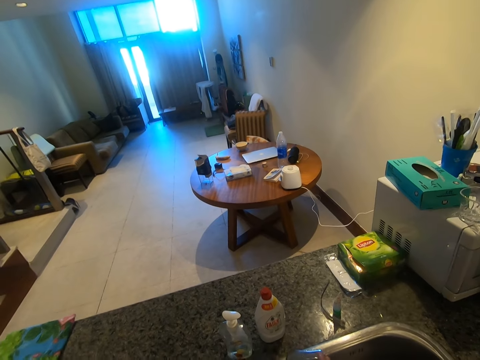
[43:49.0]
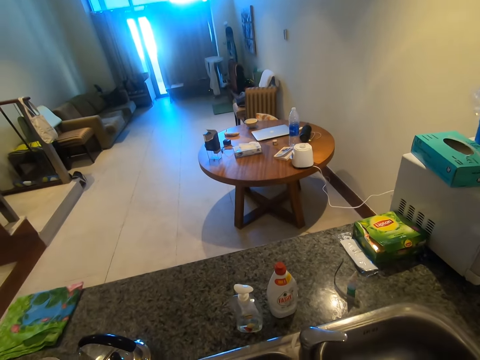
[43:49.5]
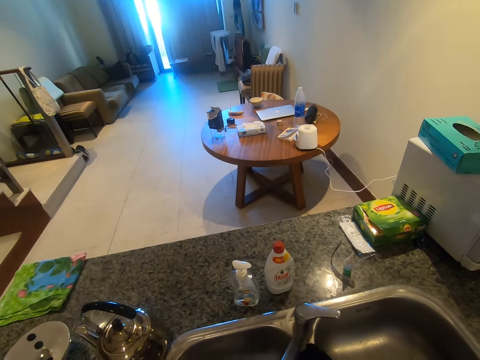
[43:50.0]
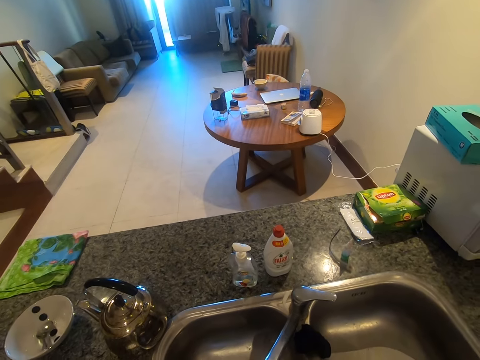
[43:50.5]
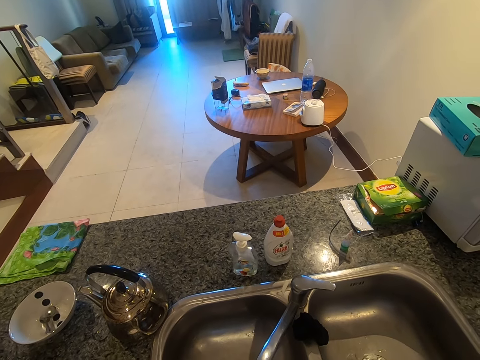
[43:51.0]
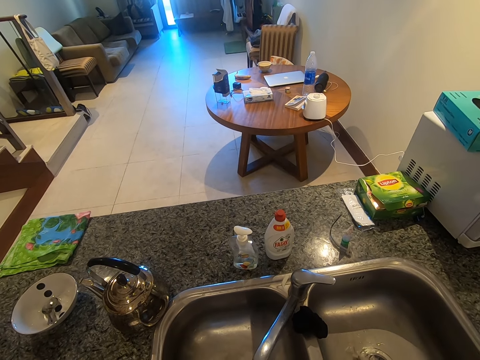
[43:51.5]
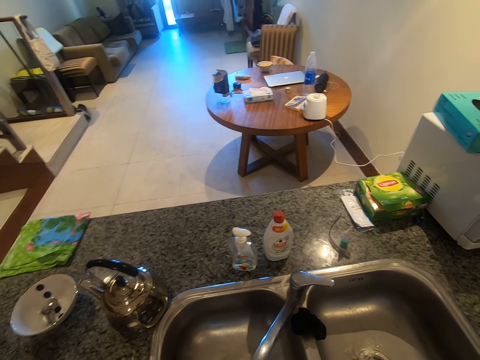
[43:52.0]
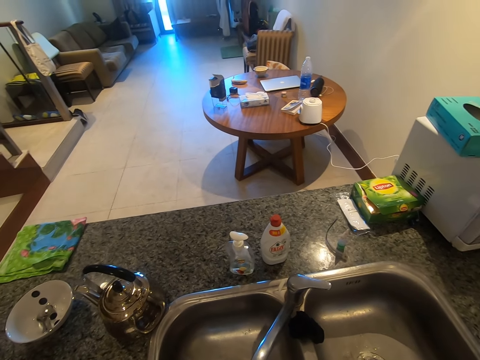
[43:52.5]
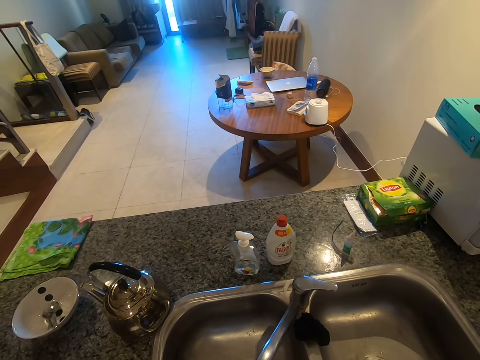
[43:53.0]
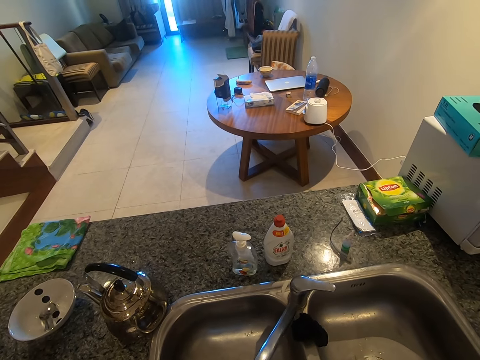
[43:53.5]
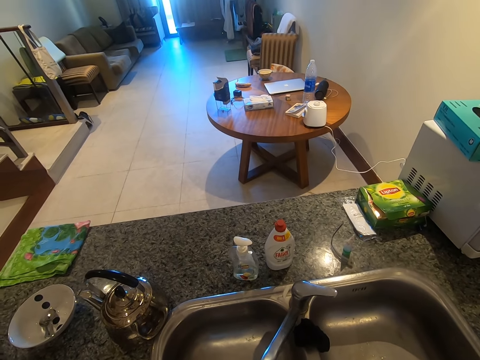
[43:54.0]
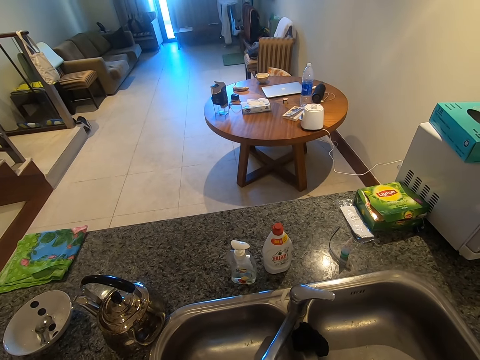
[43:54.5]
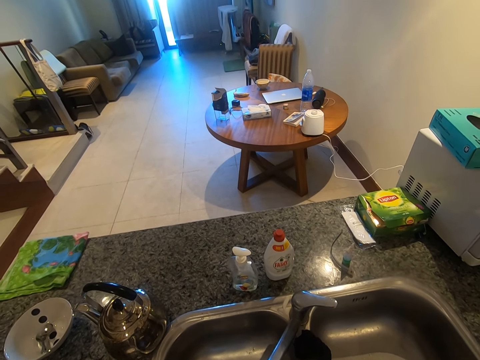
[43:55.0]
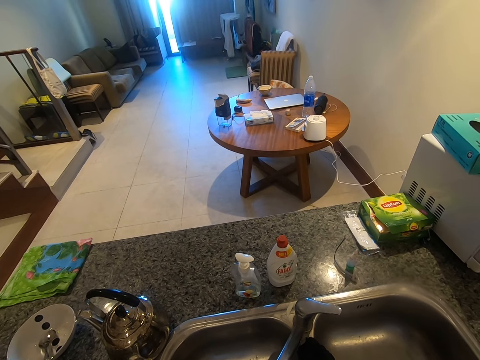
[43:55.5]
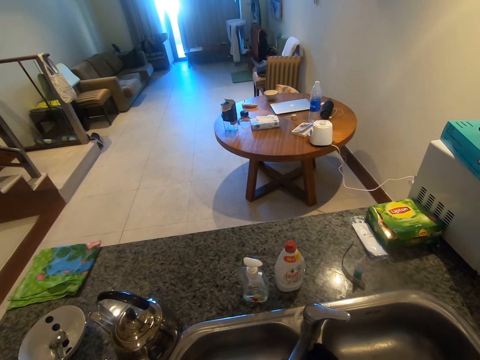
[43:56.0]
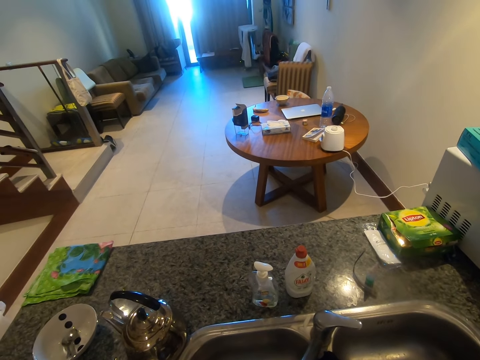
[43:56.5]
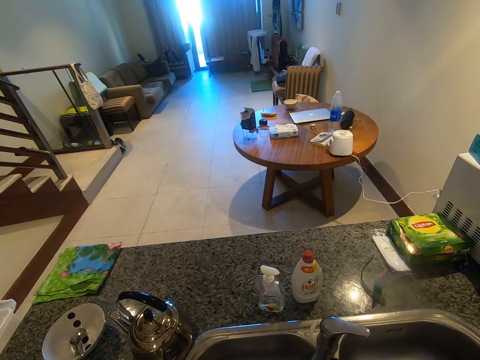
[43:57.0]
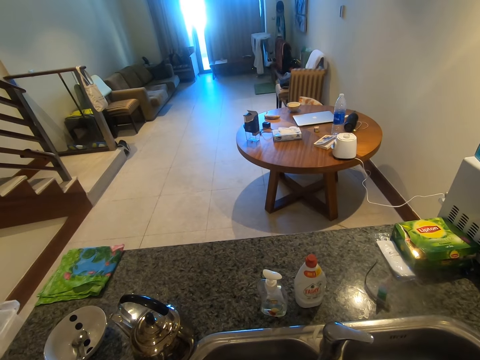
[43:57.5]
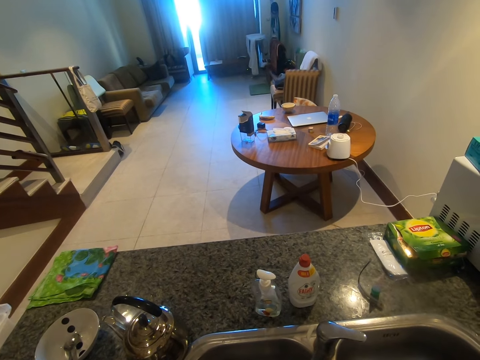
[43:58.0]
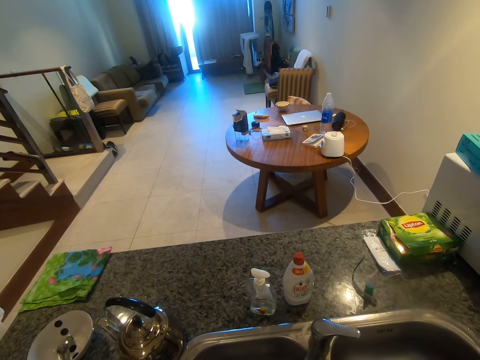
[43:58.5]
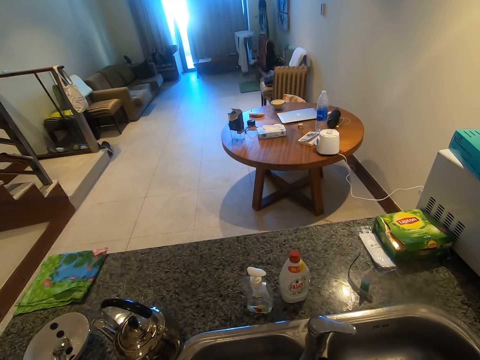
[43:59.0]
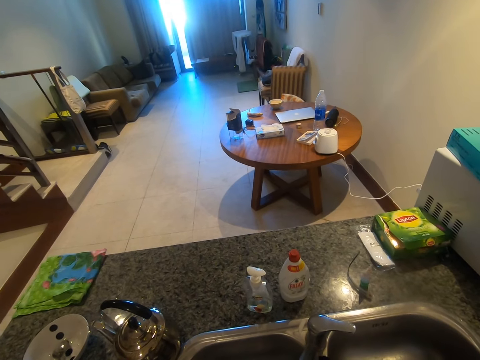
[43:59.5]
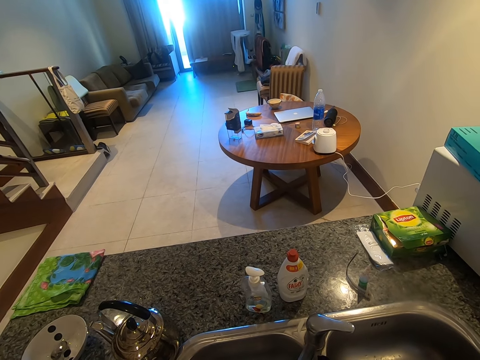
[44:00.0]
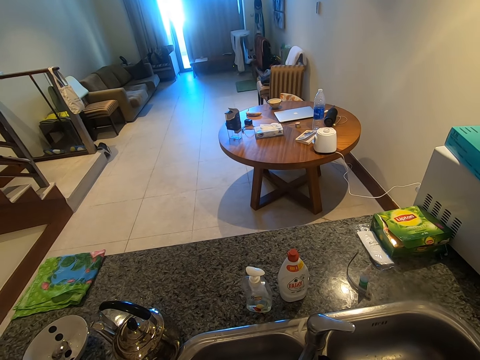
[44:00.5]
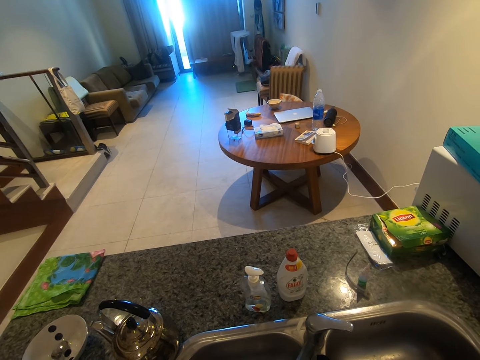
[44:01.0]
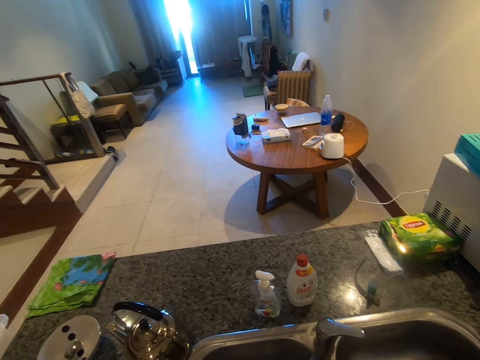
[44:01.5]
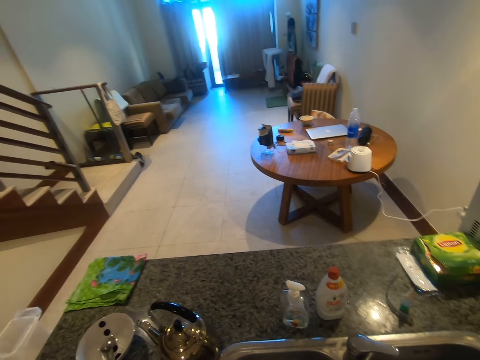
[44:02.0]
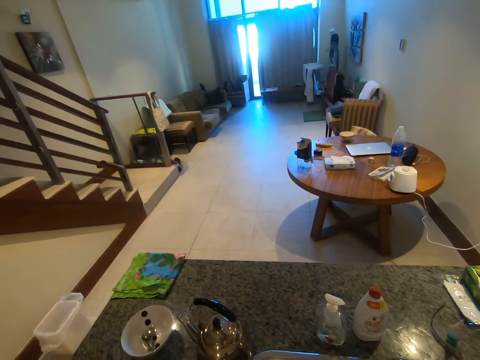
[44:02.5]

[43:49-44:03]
The camera wearer closes the tap.

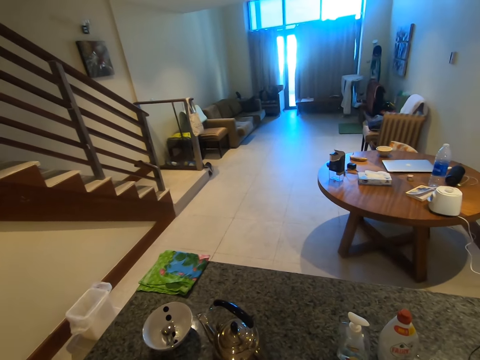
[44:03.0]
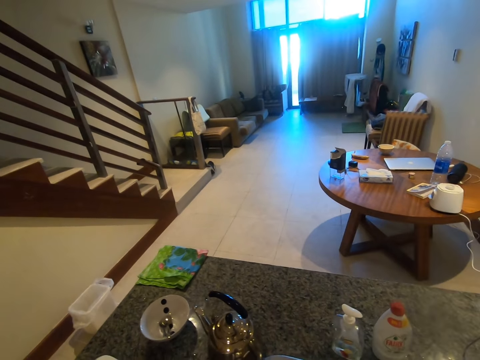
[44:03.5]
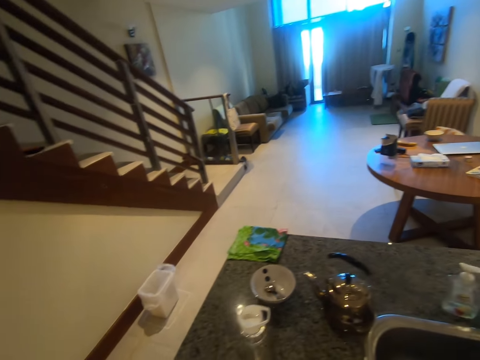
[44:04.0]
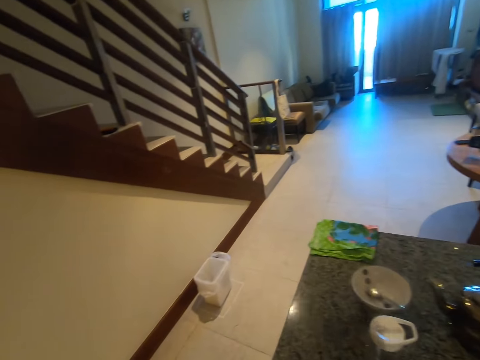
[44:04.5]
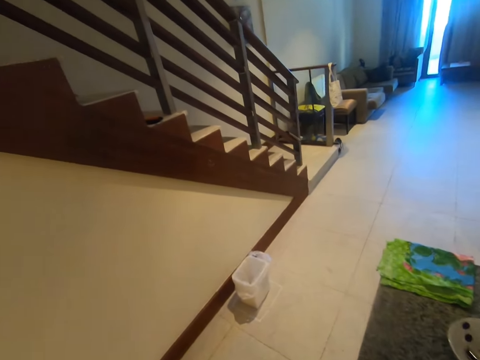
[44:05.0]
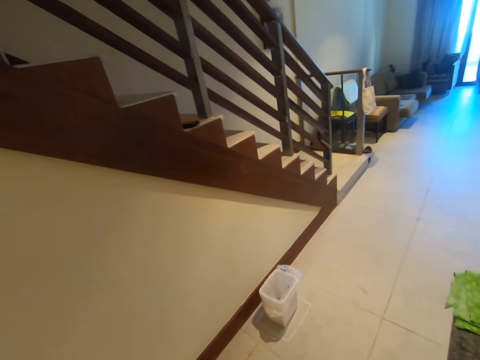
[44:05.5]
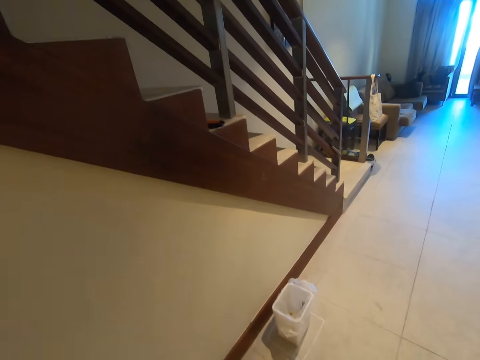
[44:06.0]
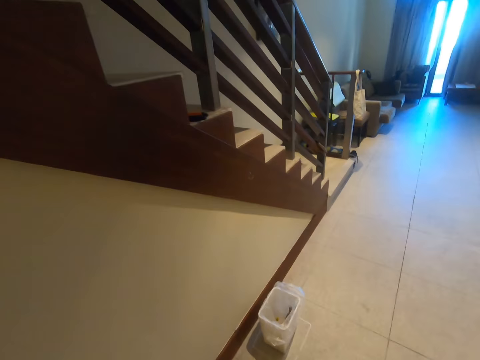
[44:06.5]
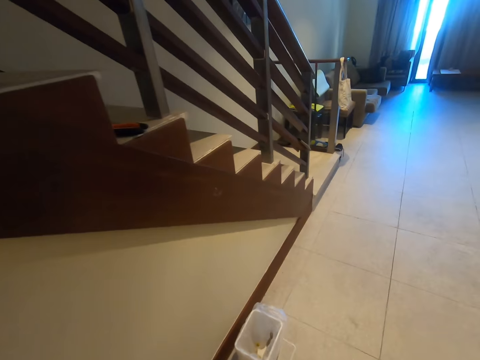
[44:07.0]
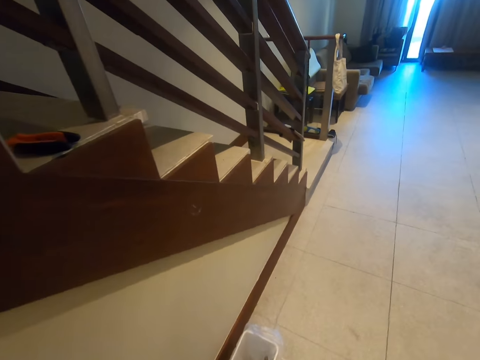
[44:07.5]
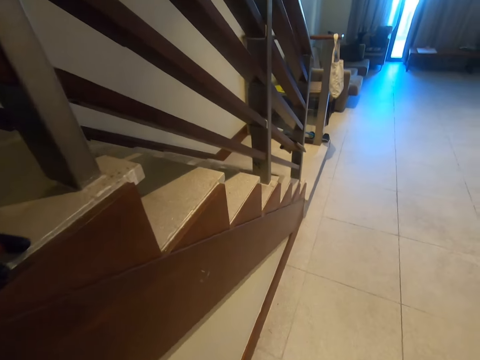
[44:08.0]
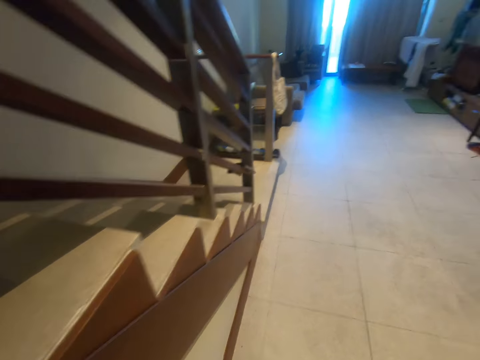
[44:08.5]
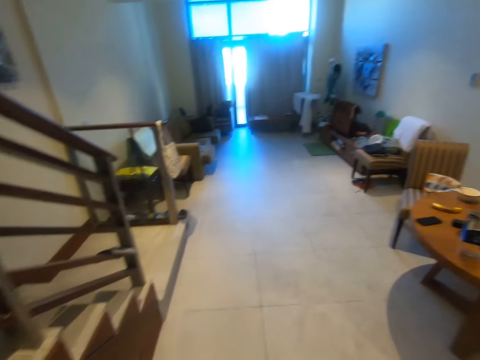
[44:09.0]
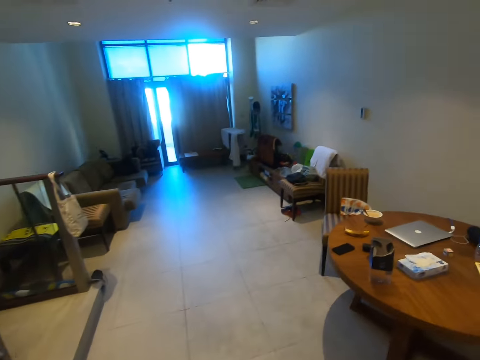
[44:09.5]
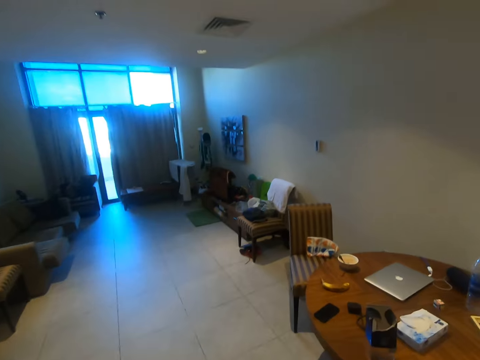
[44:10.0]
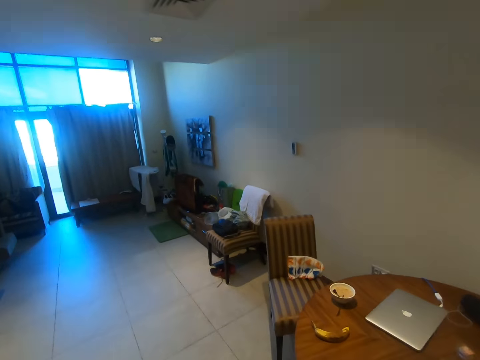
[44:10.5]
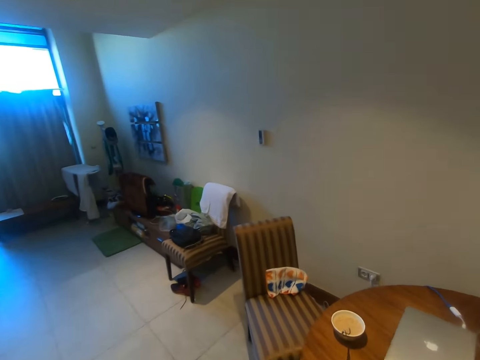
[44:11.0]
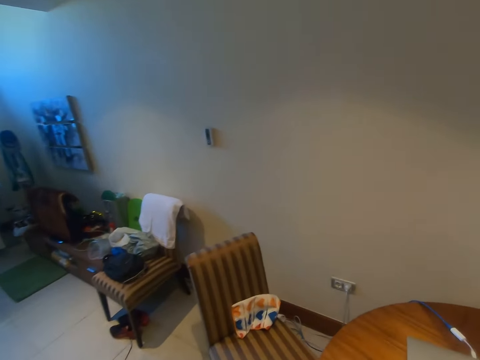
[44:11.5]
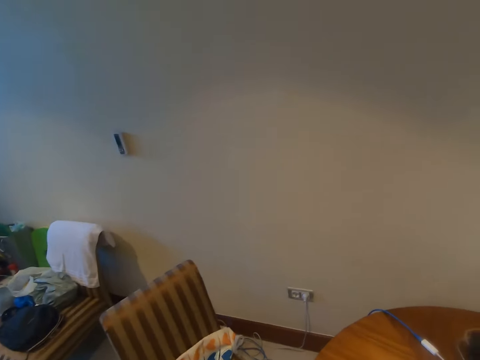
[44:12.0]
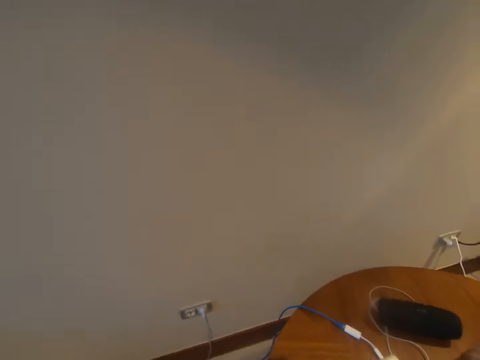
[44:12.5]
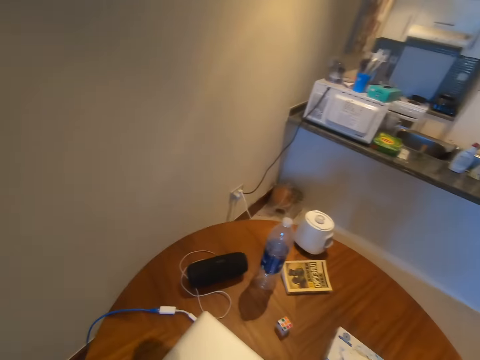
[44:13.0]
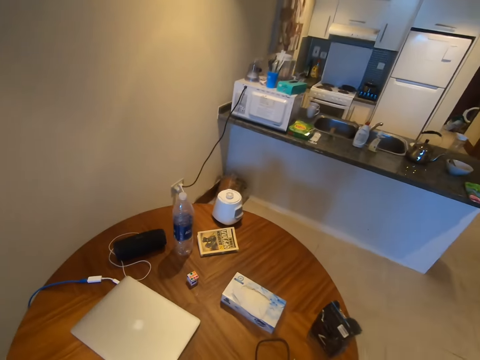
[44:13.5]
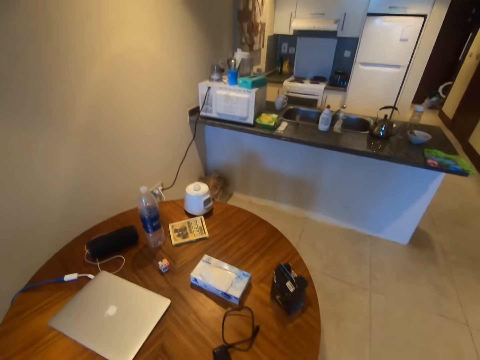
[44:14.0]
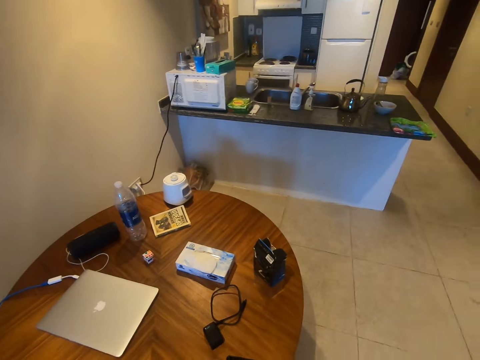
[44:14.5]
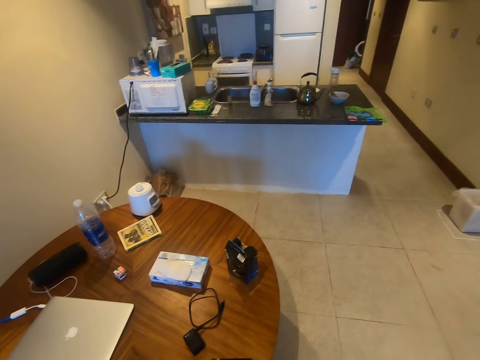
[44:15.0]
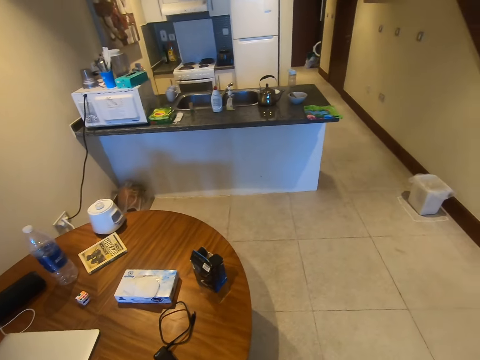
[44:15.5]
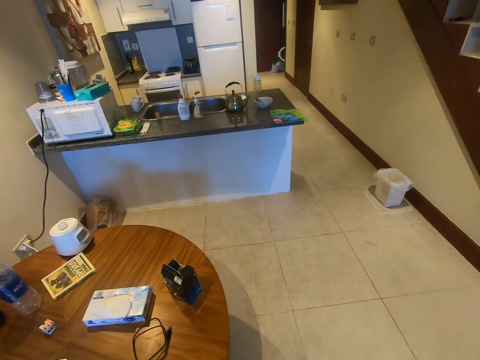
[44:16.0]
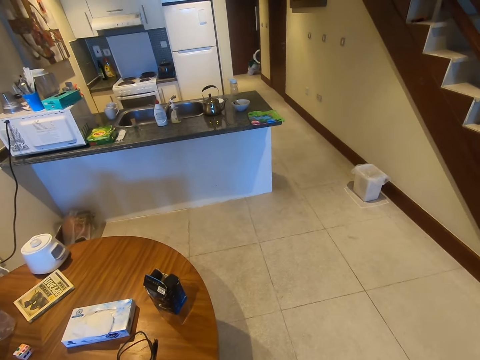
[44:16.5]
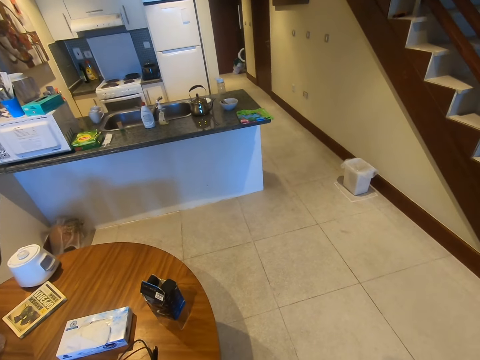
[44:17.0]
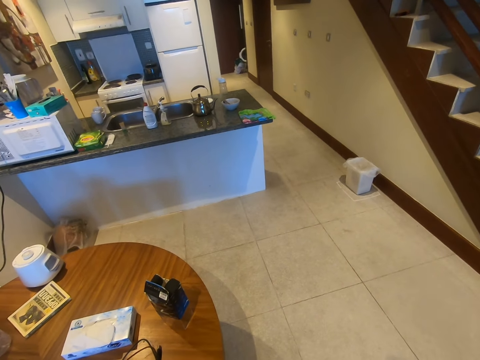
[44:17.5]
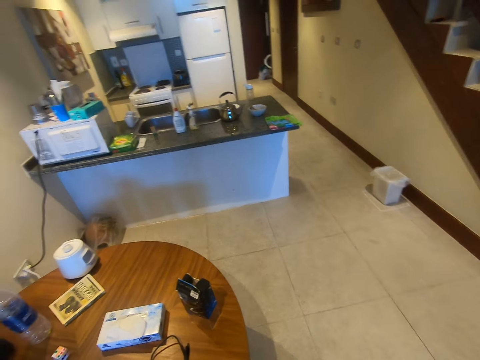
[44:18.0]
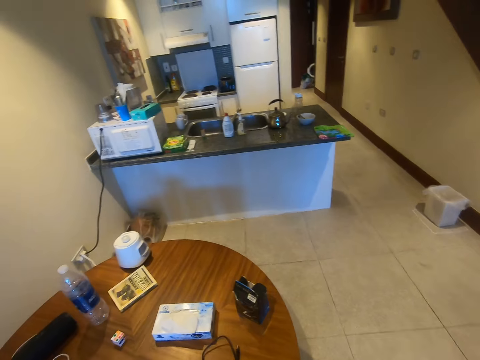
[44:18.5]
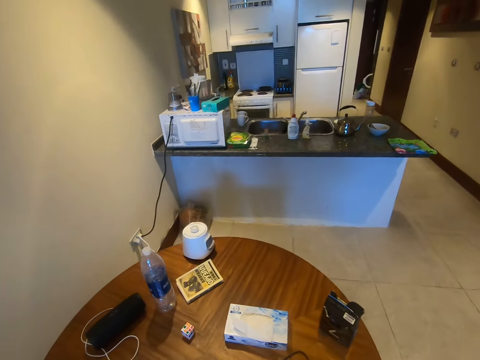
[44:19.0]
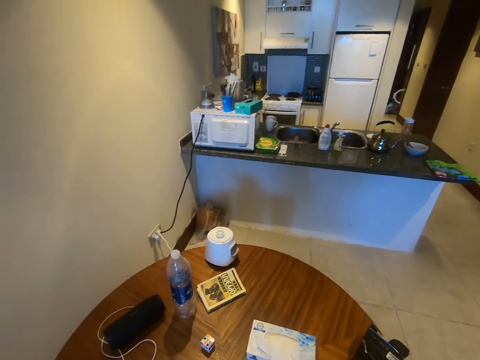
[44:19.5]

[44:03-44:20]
The camera wearer walks around the room.
